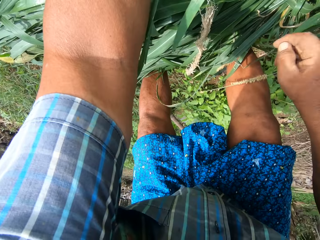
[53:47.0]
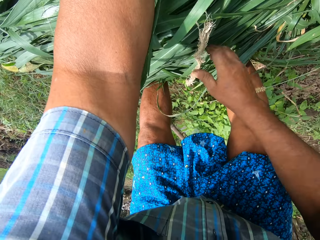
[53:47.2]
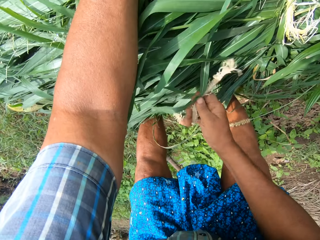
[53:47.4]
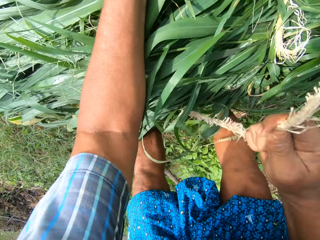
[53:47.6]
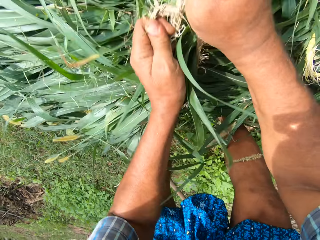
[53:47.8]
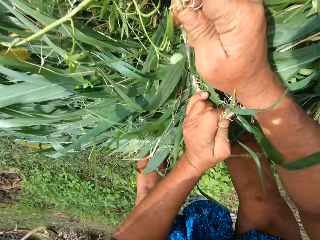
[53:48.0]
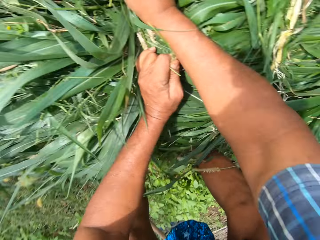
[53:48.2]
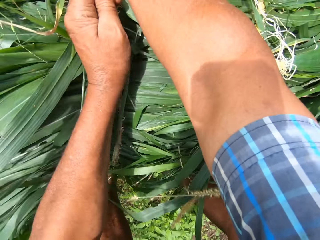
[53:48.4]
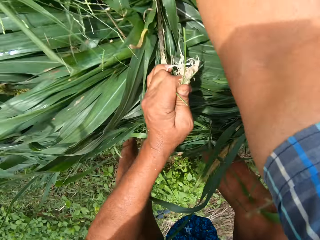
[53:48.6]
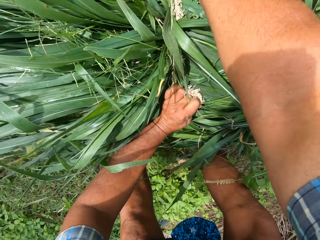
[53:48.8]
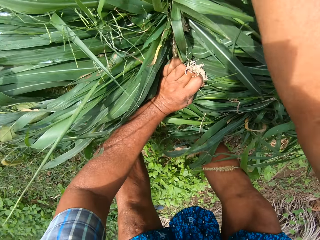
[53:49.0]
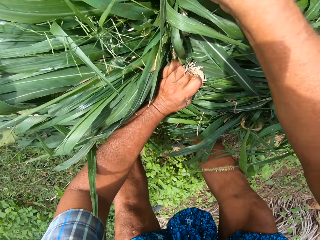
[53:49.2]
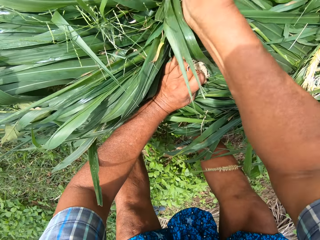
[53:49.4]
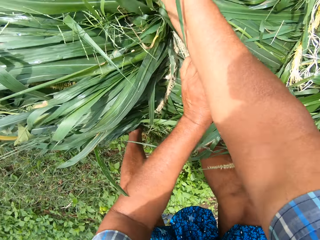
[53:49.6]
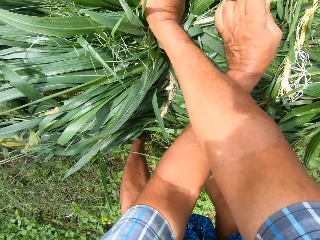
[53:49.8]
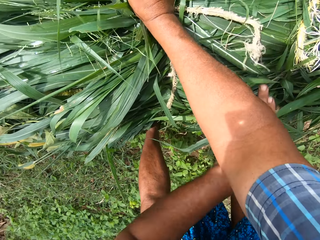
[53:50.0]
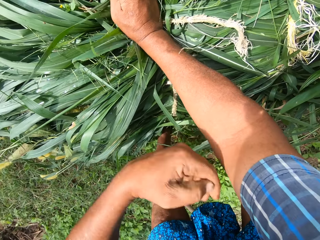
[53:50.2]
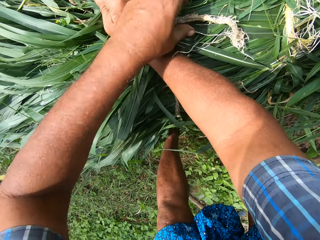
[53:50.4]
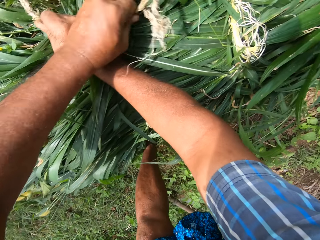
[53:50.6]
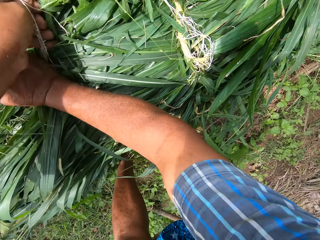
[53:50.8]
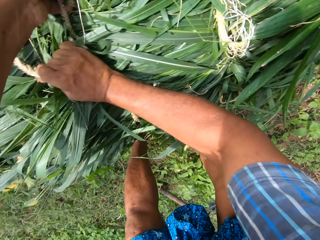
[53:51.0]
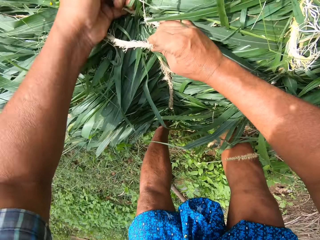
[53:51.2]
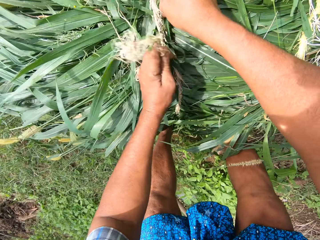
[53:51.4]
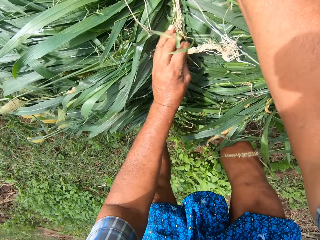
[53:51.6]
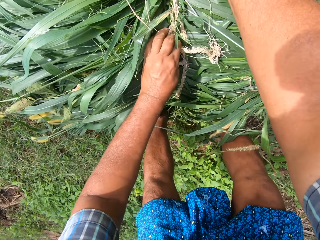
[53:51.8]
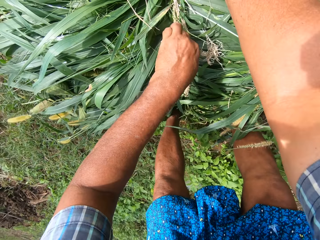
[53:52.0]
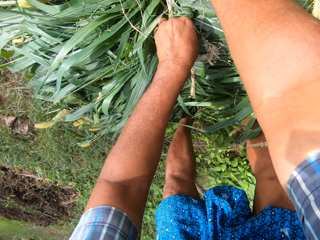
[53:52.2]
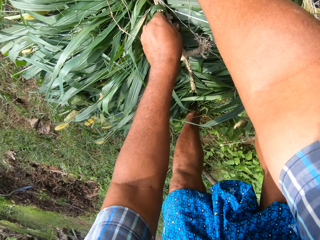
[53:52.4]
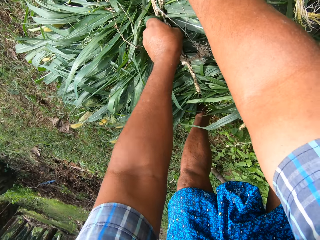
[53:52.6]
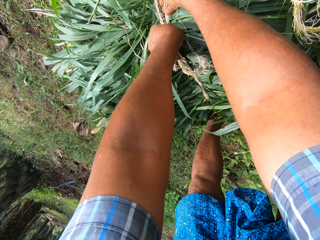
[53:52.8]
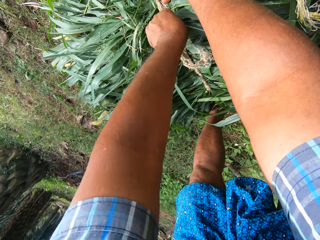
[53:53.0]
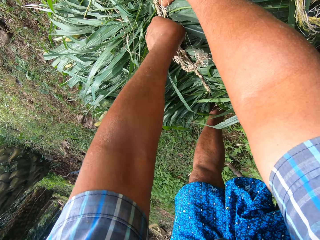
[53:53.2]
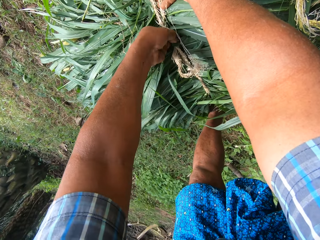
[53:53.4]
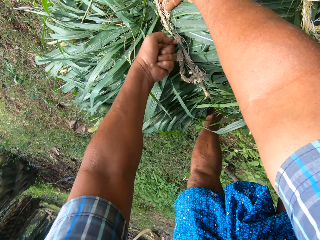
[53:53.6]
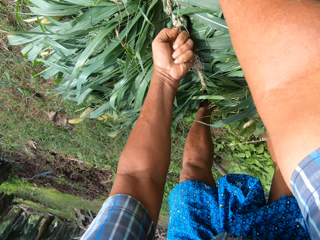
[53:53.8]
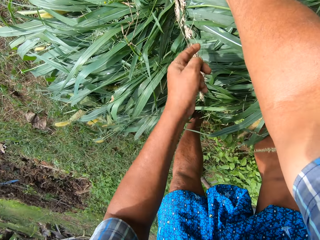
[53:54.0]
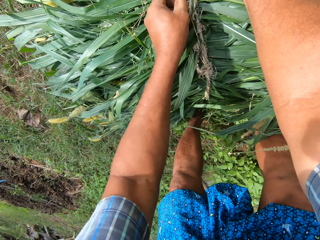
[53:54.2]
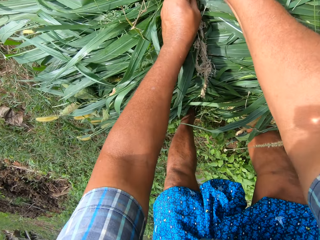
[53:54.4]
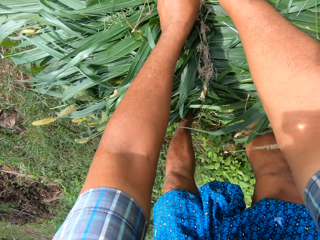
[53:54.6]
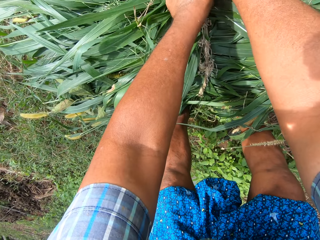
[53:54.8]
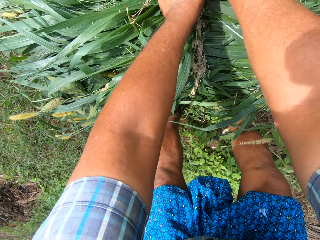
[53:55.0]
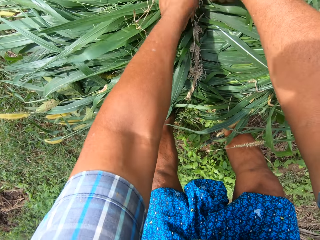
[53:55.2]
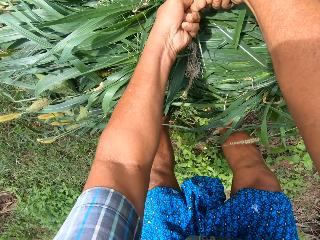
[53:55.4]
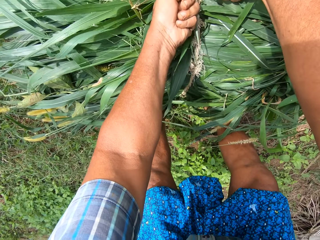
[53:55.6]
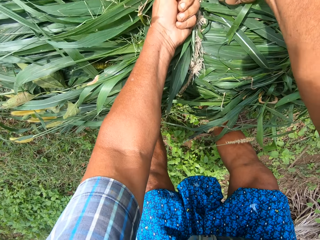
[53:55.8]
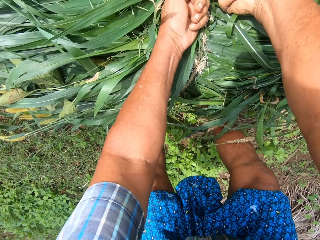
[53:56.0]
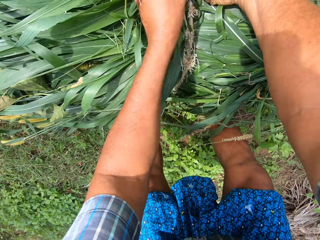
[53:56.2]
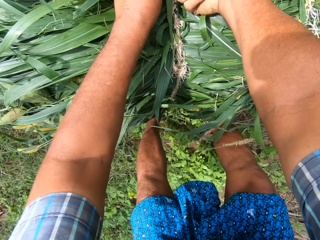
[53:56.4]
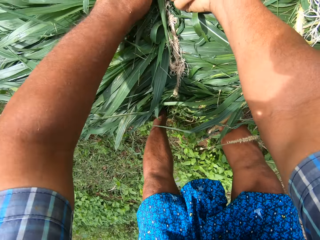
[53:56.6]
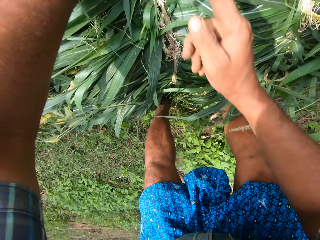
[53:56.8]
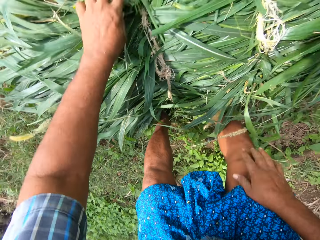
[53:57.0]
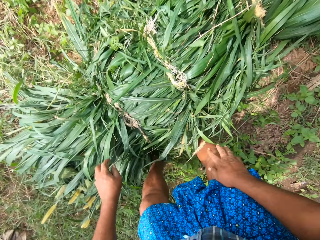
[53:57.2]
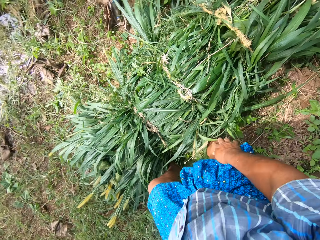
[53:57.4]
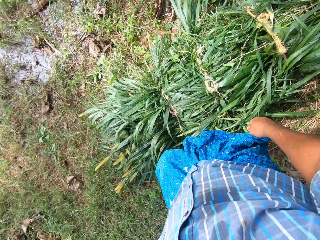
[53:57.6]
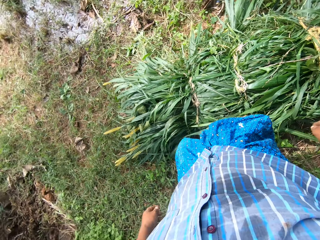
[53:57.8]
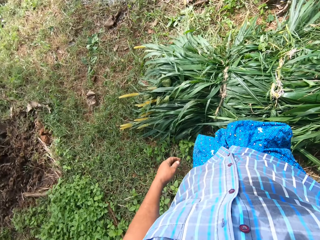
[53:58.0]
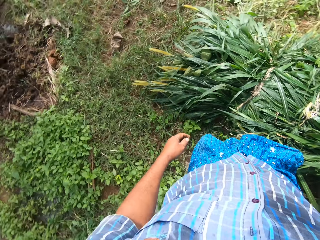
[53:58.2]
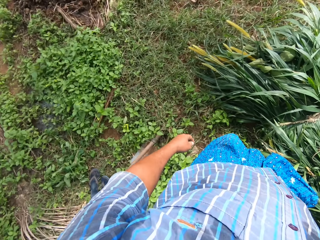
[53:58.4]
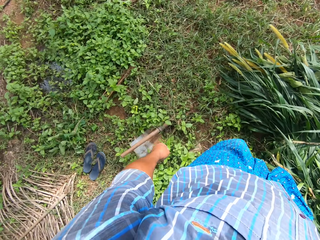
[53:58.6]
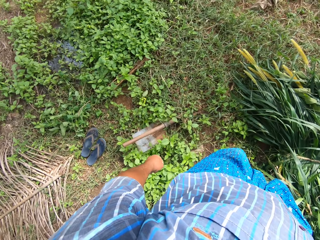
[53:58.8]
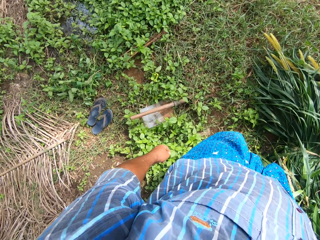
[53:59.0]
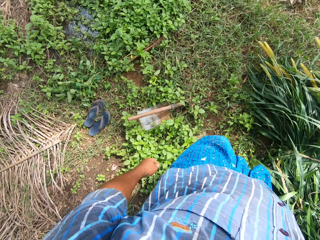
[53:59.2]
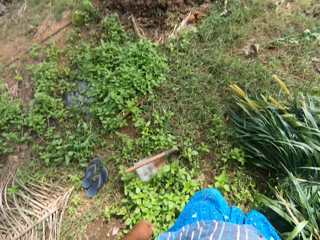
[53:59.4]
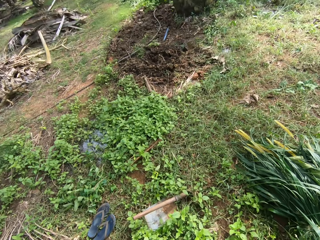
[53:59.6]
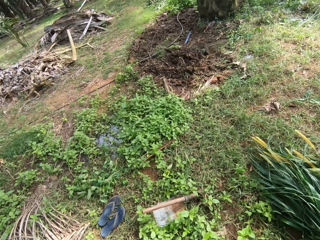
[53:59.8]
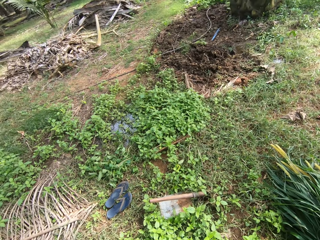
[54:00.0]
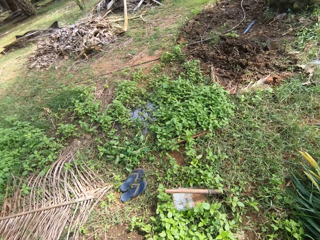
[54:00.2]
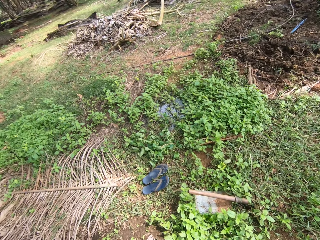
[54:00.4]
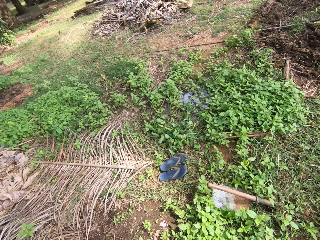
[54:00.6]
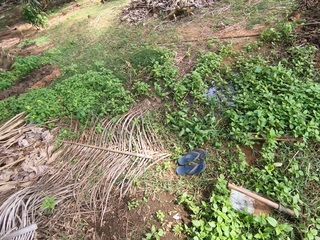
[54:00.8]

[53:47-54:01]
The camera wearer ties the ropes. They look around.

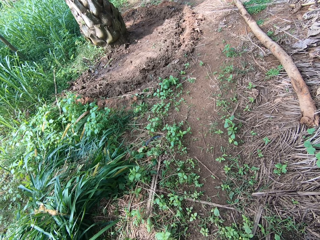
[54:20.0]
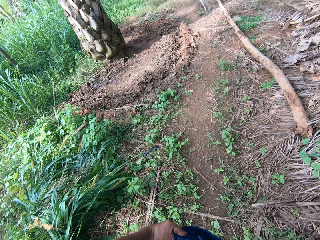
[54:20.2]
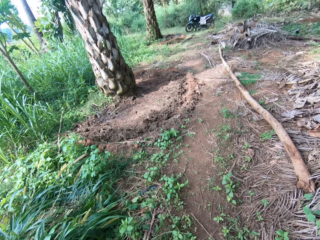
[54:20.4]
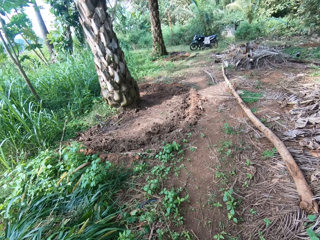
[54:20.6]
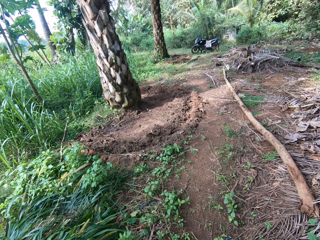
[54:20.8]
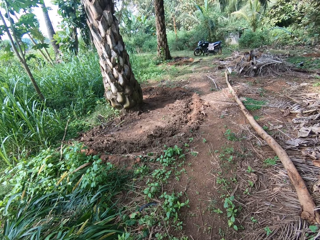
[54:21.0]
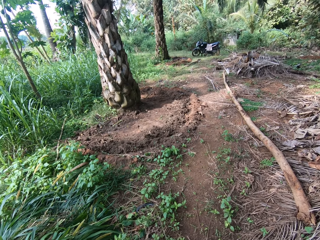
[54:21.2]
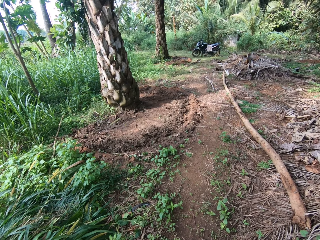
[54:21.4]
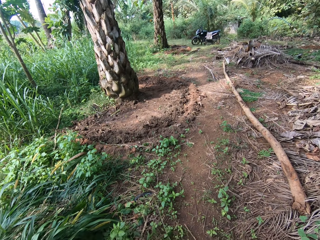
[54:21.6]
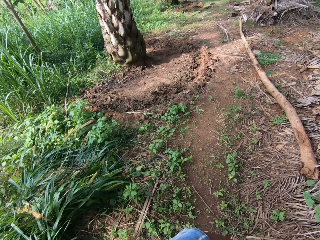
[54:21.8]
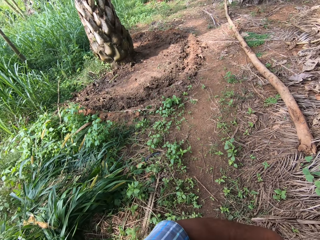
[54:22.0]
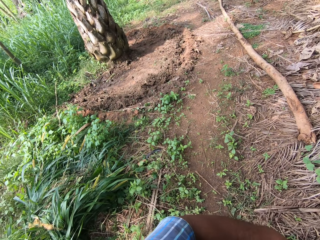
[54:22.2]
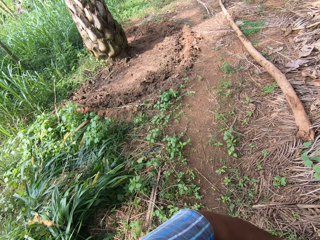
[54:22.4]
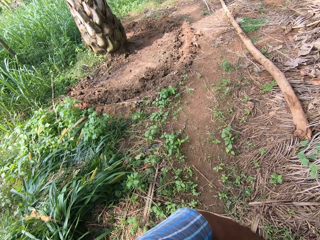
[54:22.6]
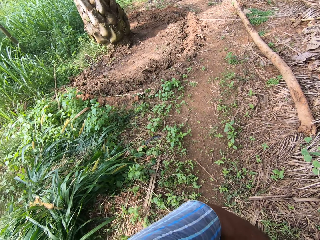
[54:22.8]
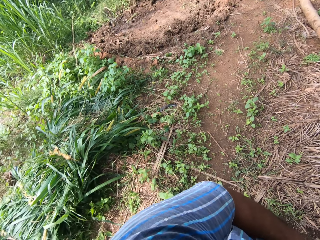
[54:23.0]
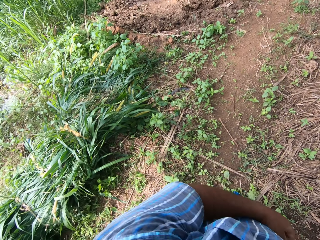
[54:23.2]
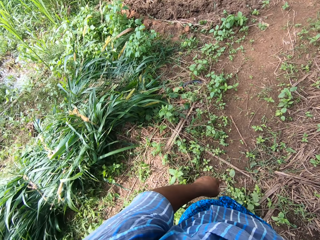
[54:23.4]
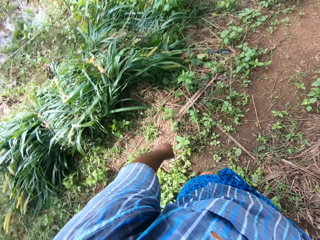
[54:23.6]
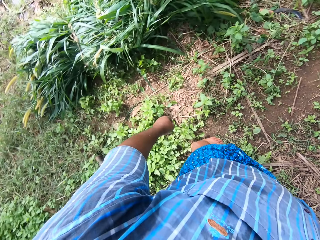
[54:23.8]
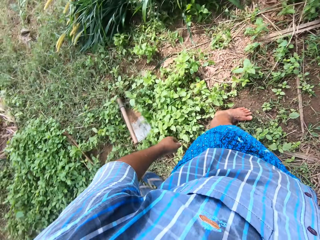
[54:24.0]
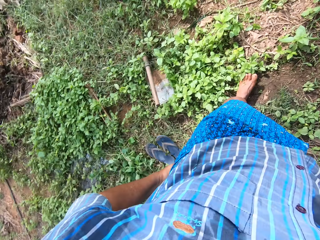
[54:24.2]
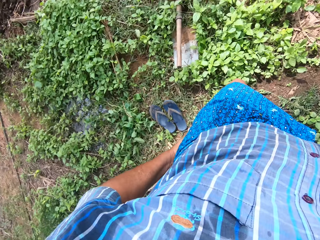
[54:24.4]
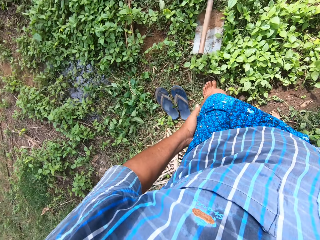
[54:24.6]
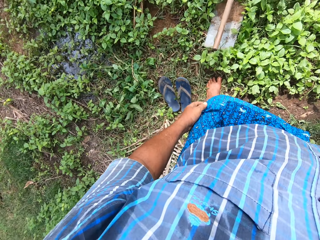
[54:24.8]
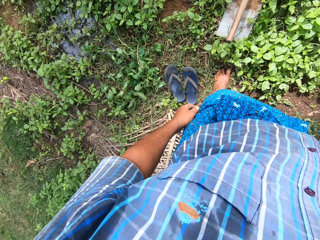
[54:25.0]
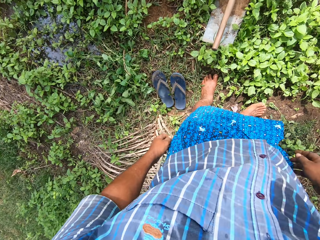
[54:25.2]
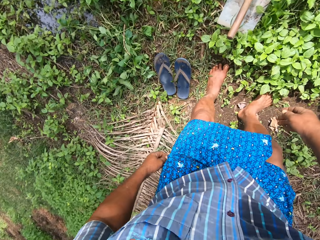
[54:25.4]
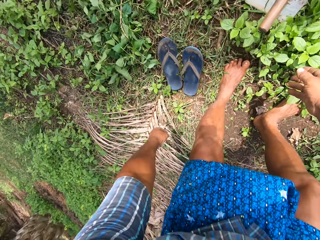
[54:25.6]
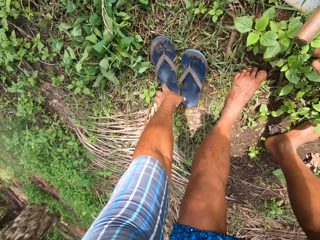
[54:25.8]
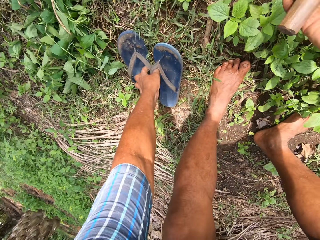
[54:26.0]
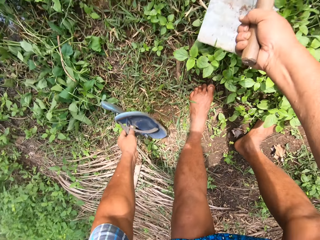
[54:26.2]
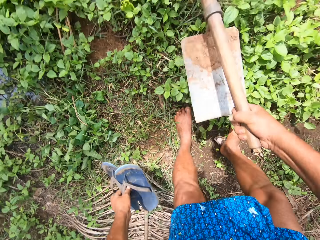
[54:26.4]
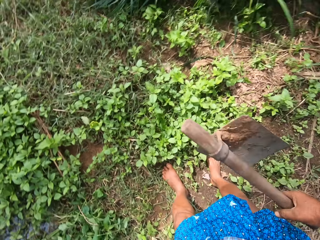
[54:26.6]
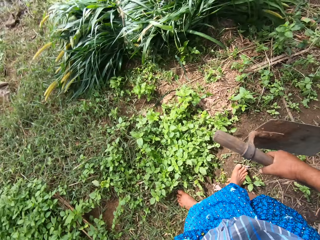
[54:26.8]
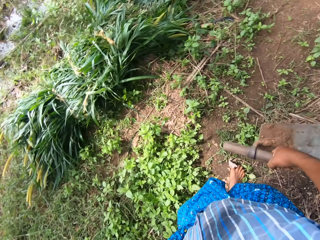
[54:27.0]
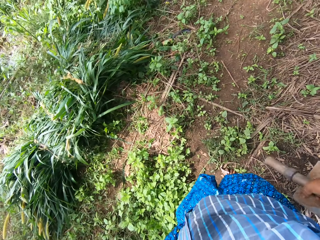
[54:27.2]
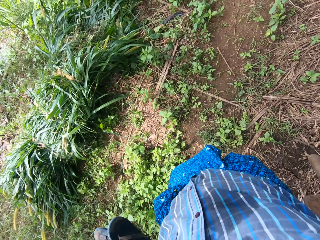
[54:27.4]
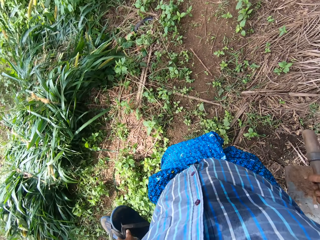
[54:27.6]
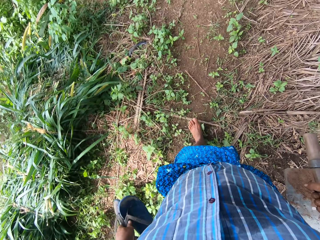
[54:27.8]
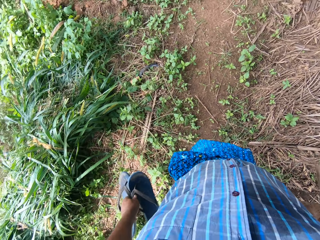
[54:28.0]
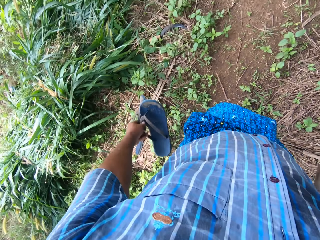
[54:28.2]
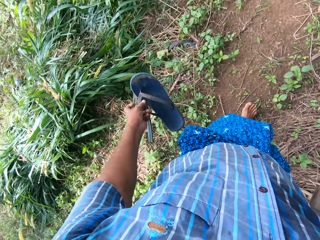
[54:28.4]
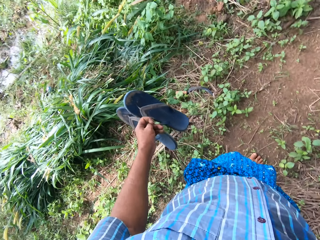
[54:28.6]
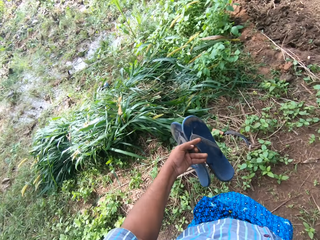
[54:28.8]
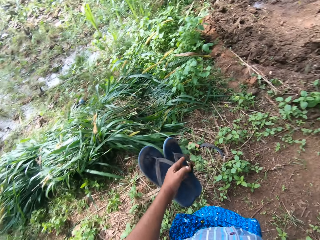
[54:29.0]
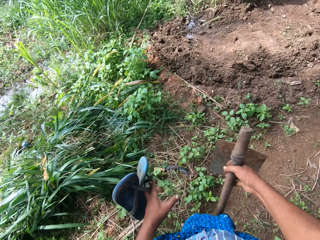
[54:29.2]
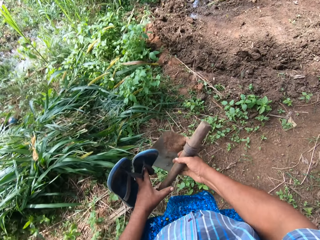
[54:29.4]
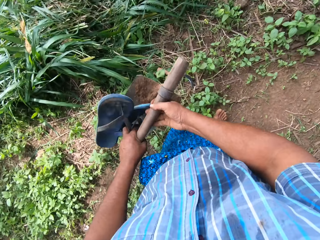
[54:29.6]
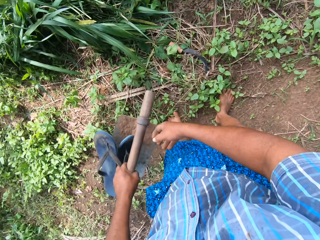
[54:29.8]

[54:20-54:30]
The camera wearer looks around. They pick up slippers with the right hand. They pick up the slippers with the left hand. They pick up a farming hoe. They walk forward.
